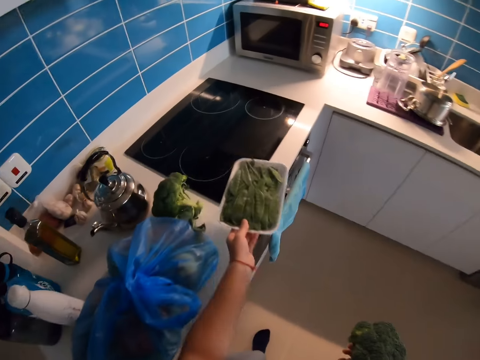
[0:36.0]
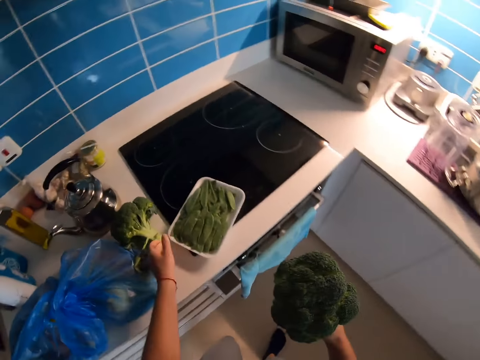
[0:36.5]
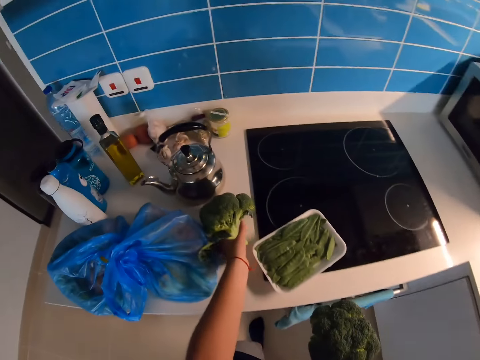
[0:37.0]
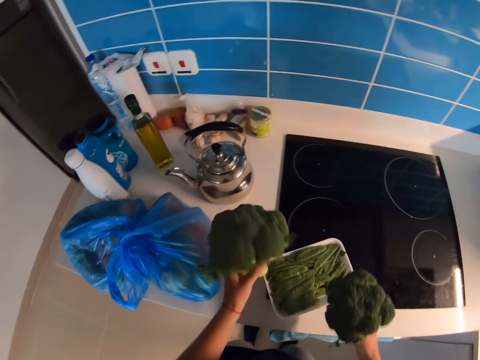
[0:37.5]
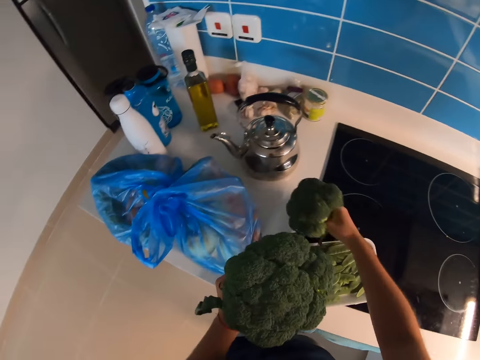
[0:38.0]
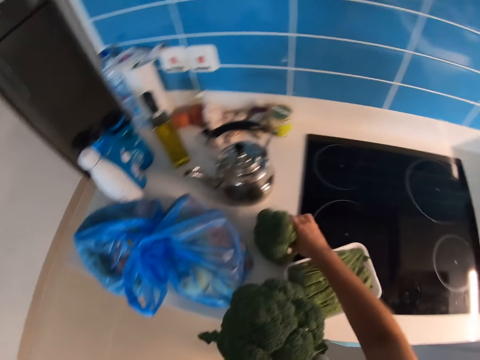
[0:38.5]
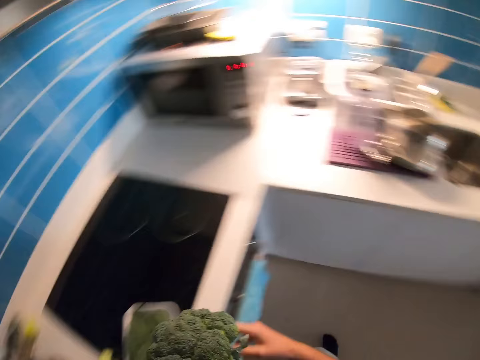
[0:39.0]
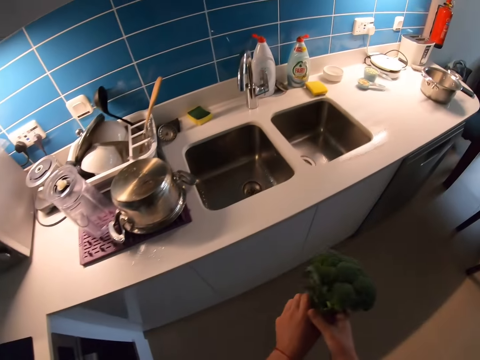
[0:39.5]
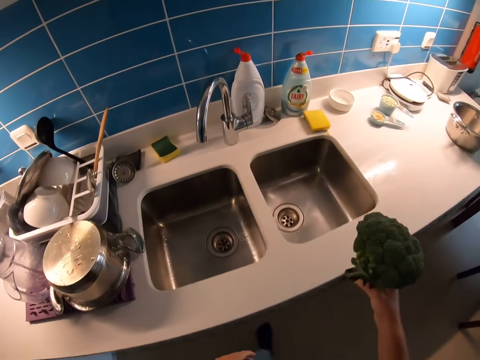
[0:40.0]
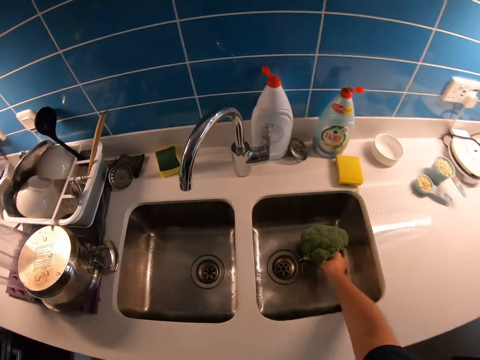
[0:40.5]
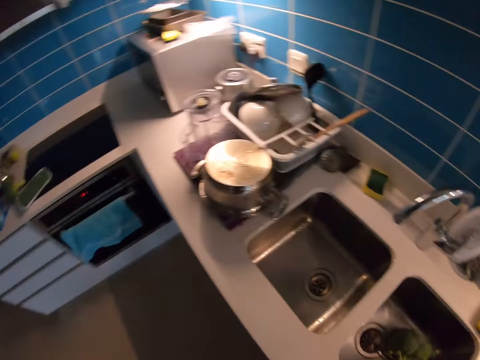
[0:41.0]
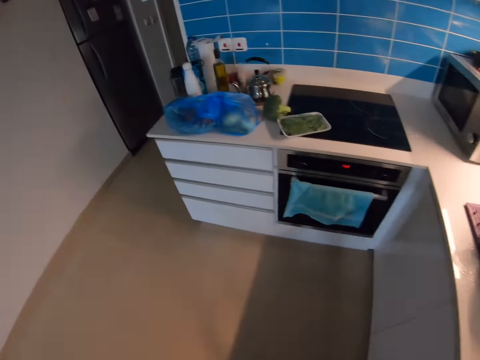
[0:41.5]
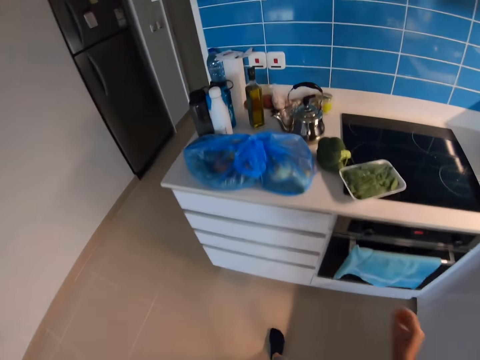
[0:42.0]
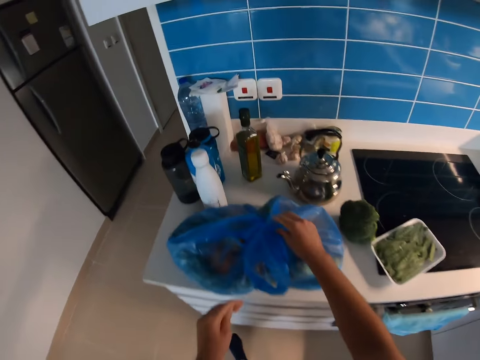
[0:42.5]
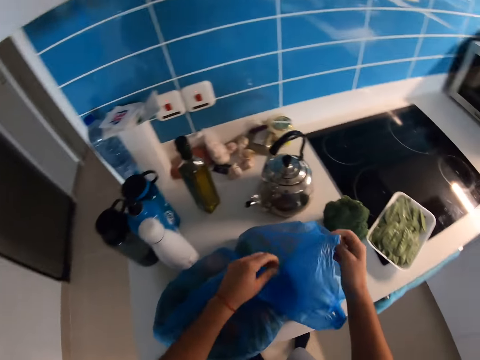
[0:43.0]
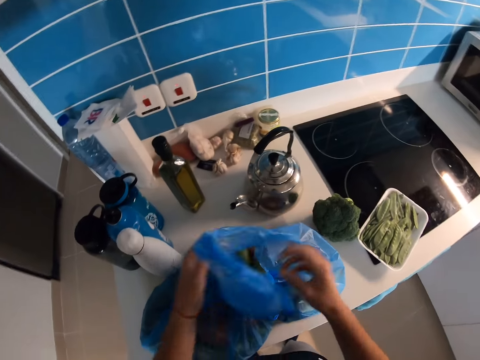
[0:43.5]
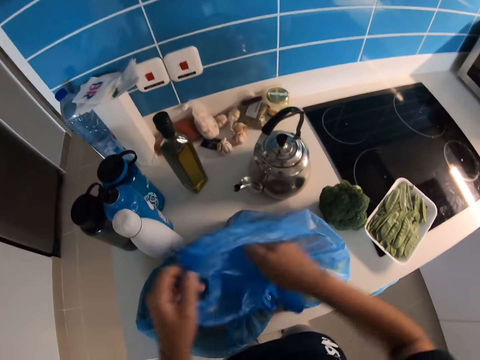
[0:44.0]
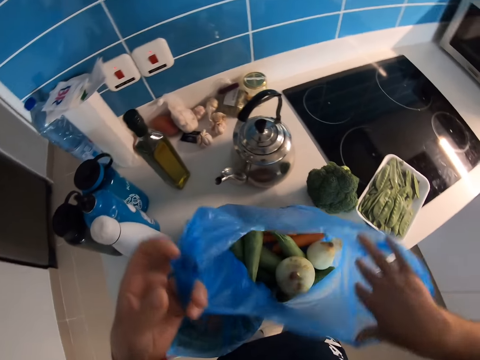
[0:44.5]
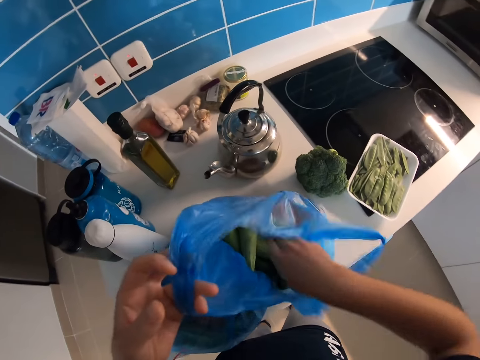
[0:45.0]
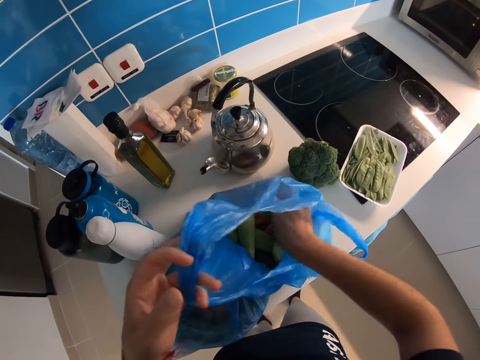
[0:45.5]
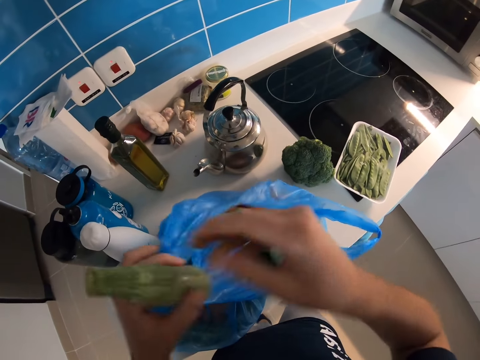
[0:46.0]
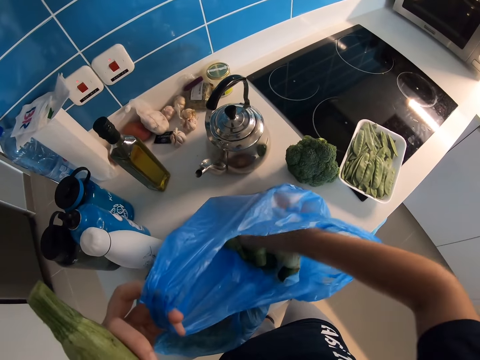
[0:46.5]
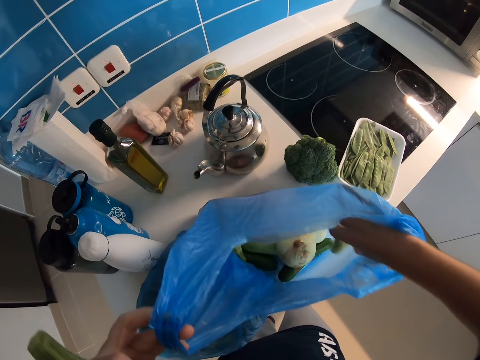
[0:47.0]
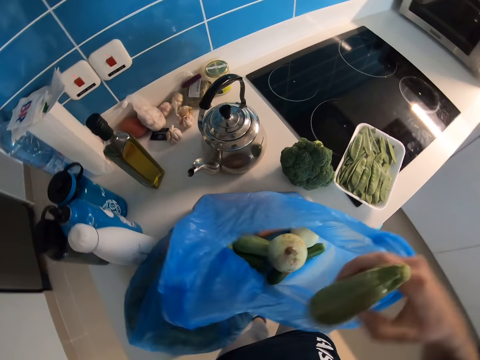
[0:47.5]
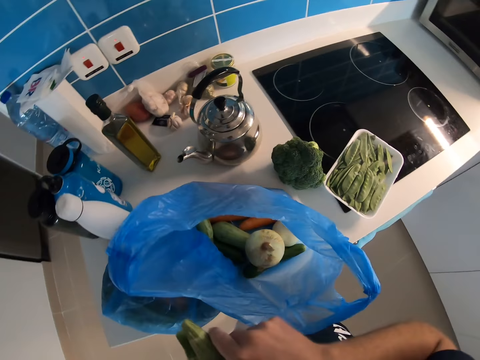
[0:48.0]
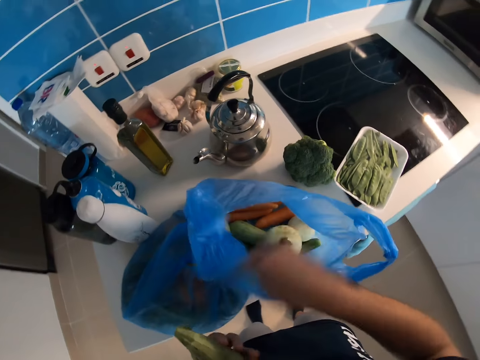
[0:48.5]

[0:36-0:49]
The camera wearer drops the container with ingredients on the table. They pick the broccoli and drop the broccoli on the table. They walk in the kitchen. They walk in the kitchen again. They put the broccoli in the sink. They peruse the ingredients bag. They open the bag of vegetables. They pick zucchinis.

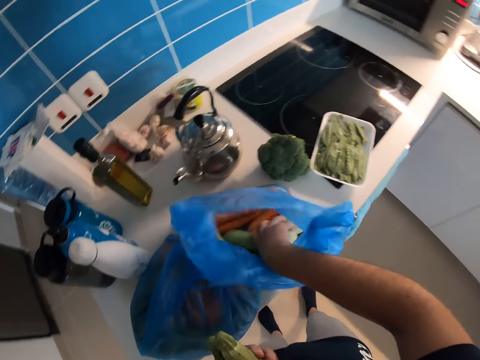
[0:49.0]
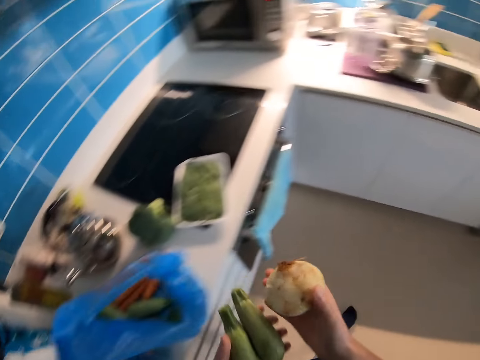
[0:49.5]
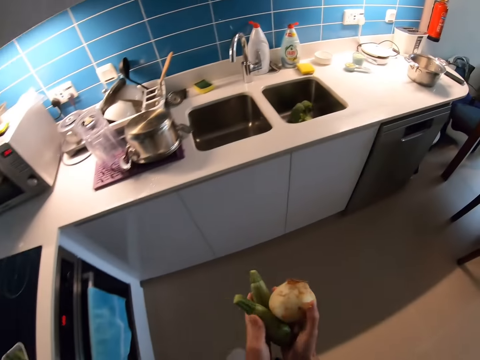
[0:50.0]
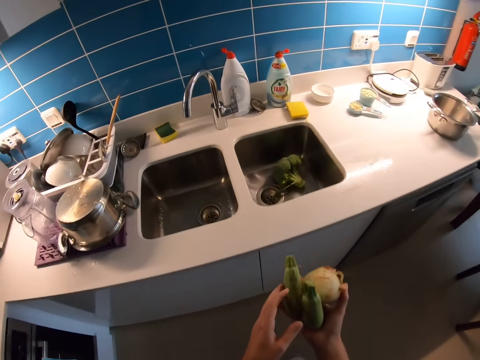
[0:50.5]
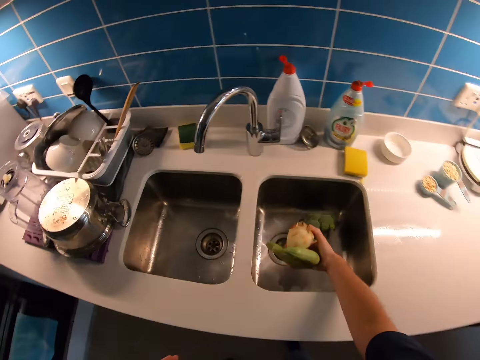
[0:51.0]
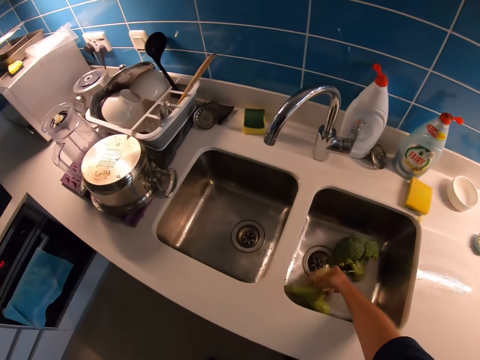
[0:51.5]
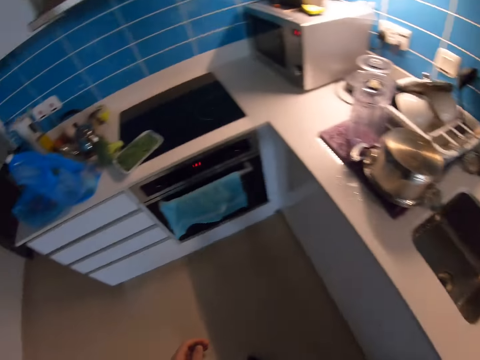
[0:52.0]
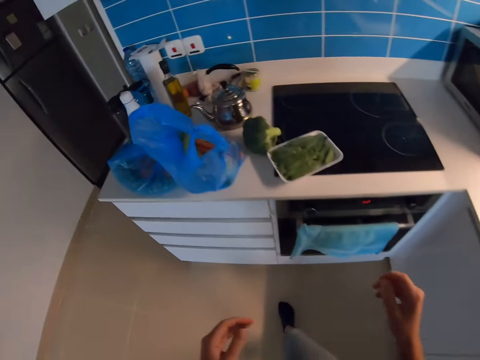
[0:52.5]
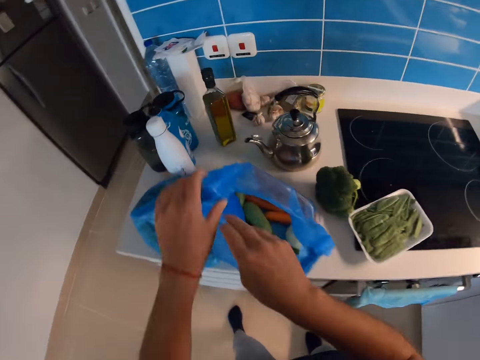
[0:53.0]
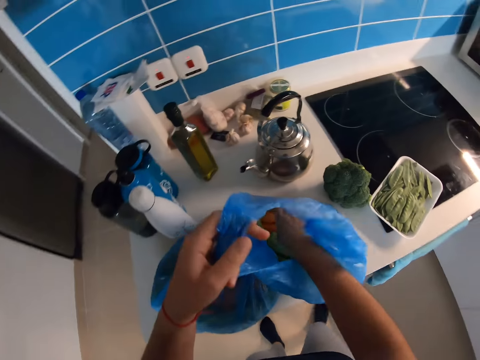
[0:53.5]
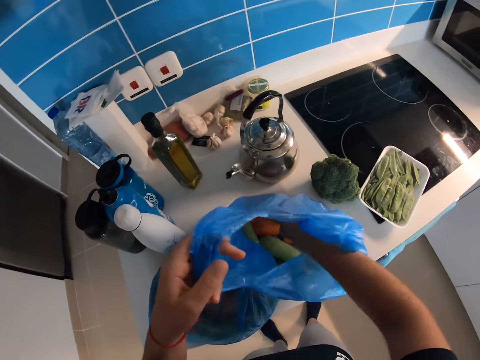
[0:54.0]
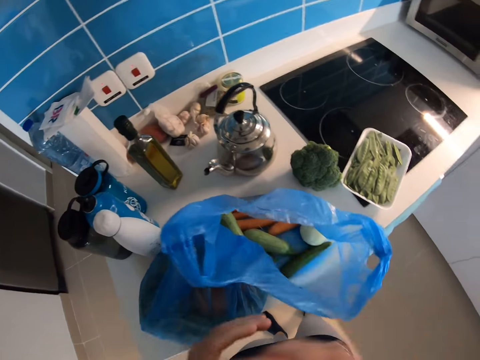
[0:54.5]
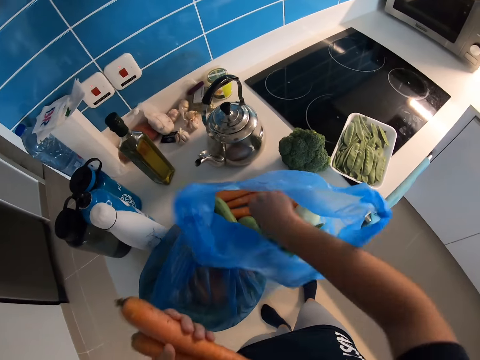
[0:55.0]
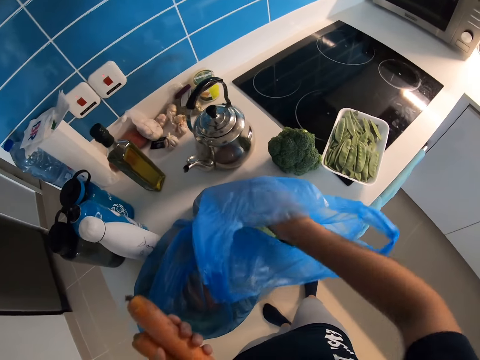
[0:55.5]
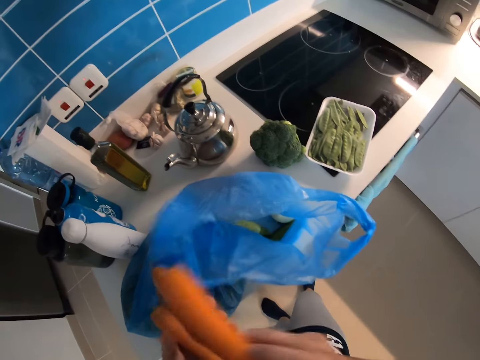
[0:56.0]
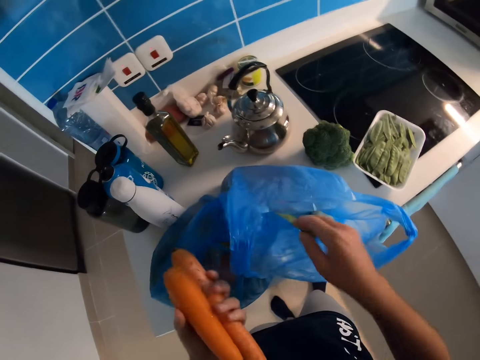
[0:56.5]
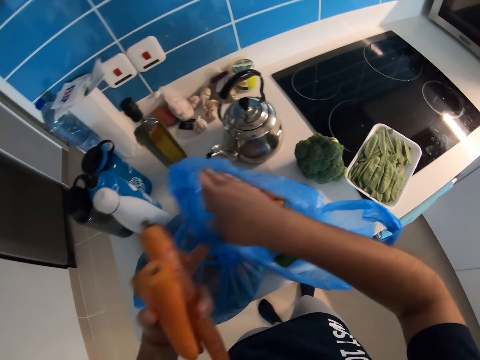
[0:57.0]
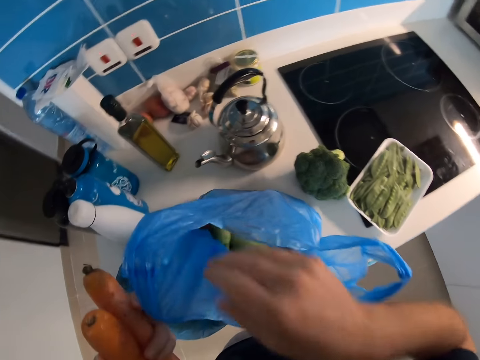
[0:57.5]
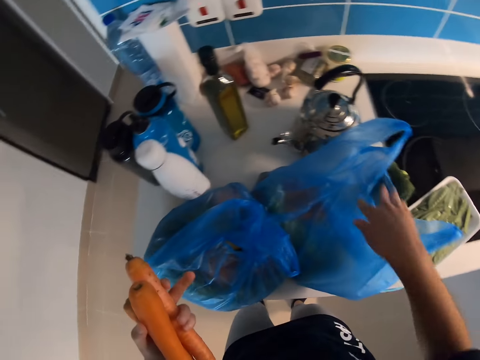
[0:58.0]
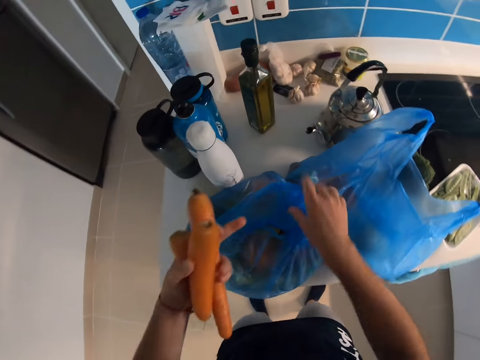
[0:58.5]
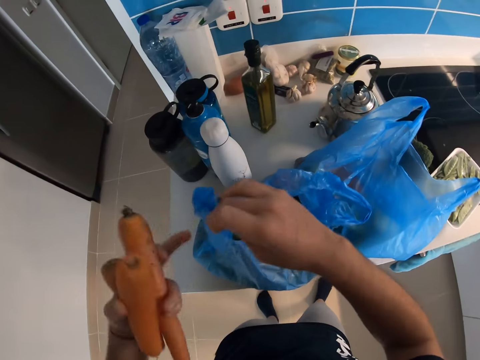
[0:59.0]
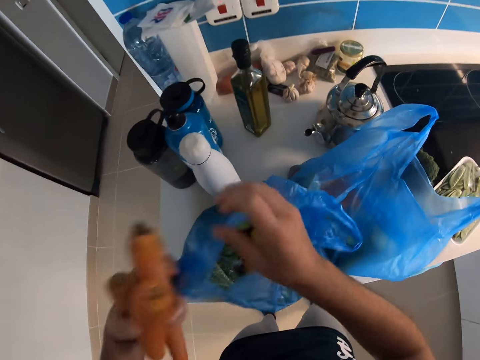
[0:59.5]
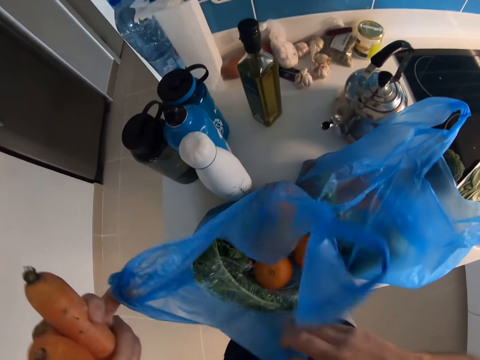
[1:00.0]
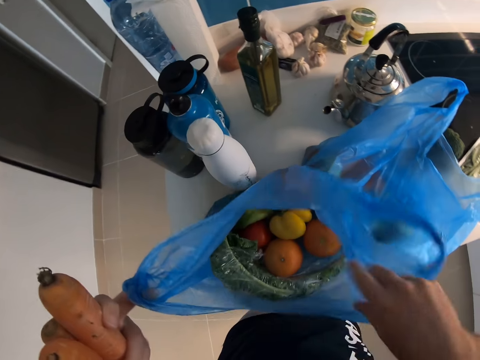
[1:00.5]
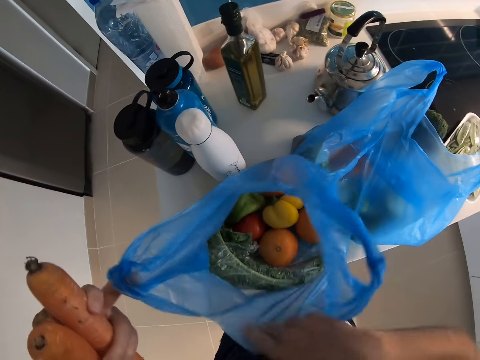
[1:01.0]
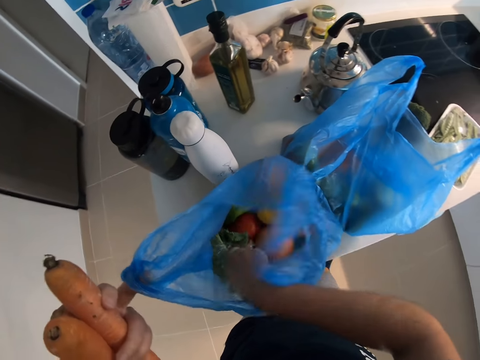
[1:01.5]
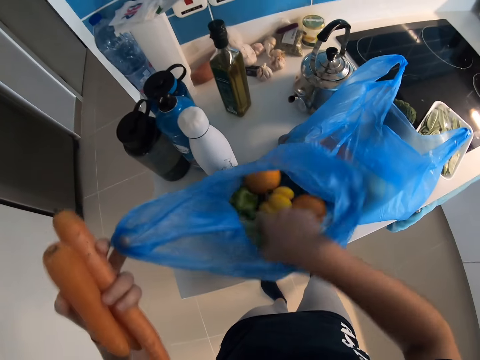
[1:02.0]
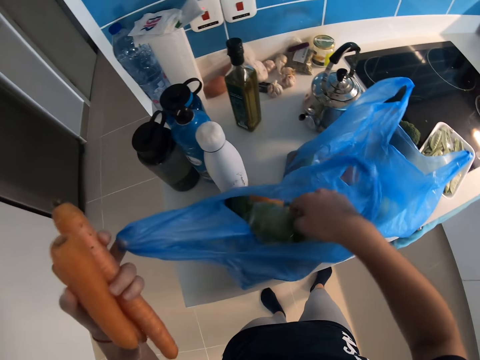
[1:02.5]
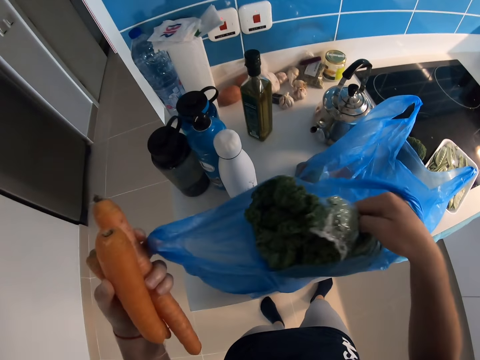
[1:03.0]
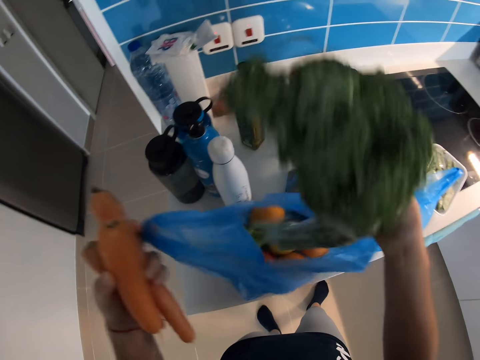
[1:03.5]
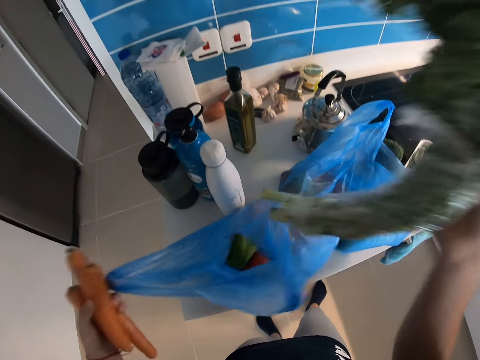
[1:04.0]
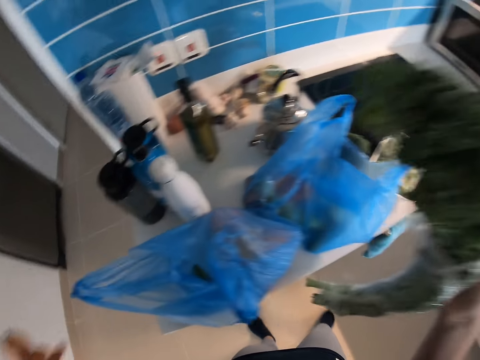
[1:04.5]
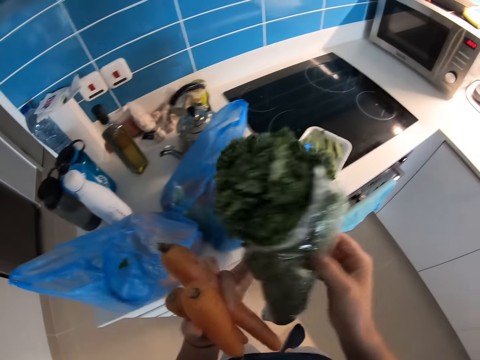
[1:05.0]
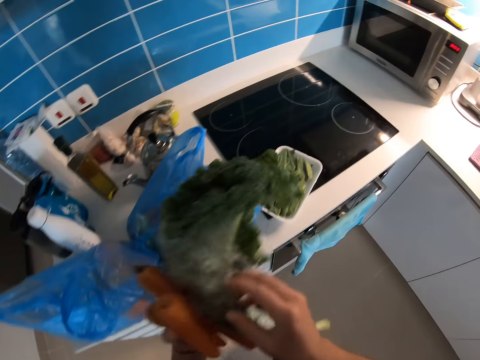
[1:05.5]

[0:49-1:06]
The camera wearer picks an onion. They walk in the kitchen. They put the onion in the sink and put zucchinis in the sink. They walk in the kitchen. They take out carrots from the bag. They open the bag of vegetables. They take out vegetables from the bag. They pick kales.
